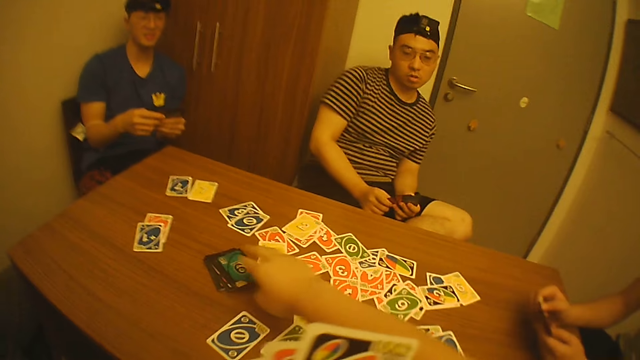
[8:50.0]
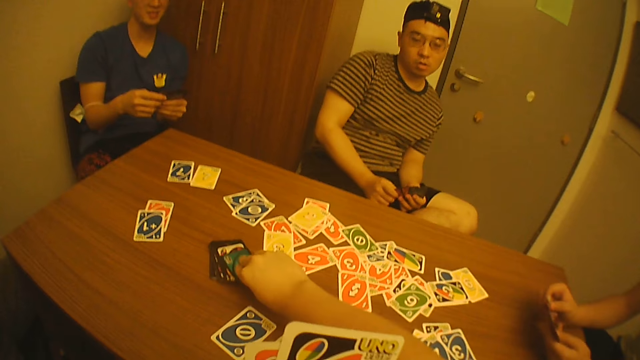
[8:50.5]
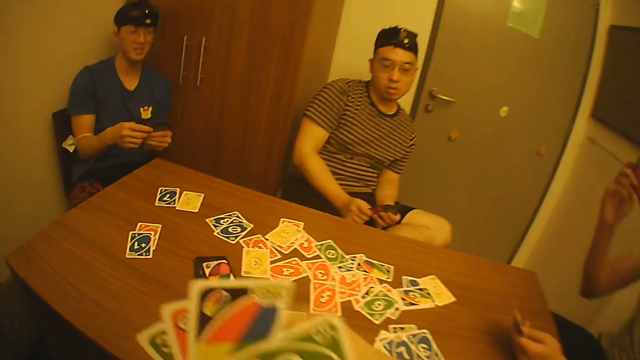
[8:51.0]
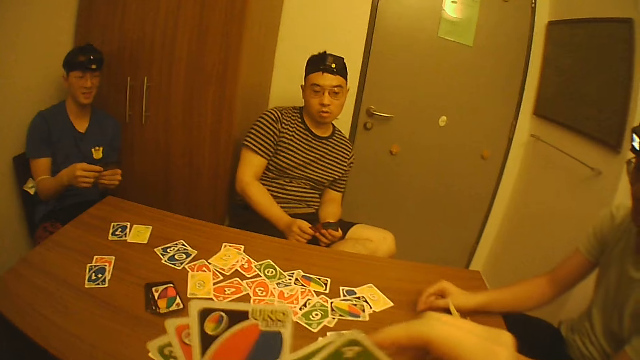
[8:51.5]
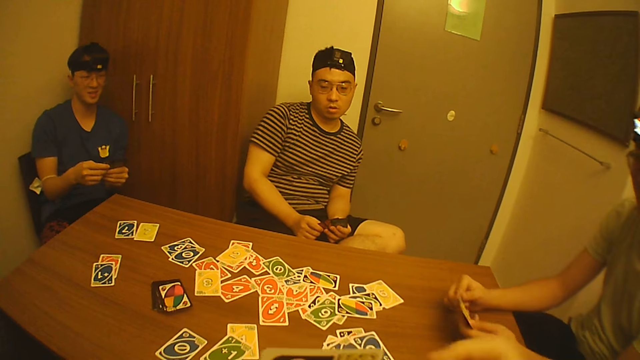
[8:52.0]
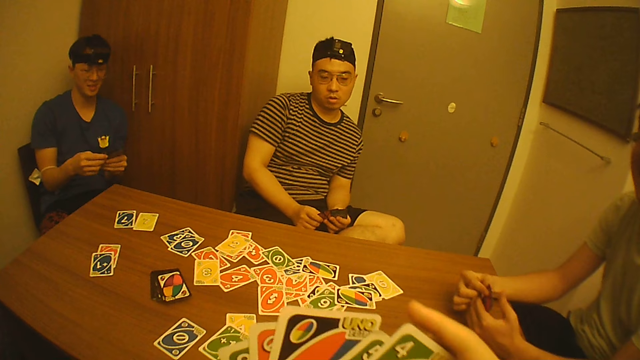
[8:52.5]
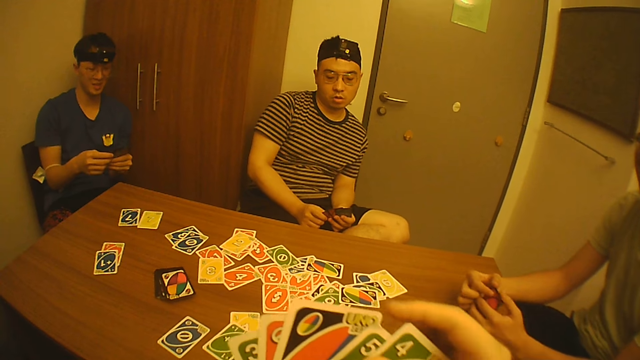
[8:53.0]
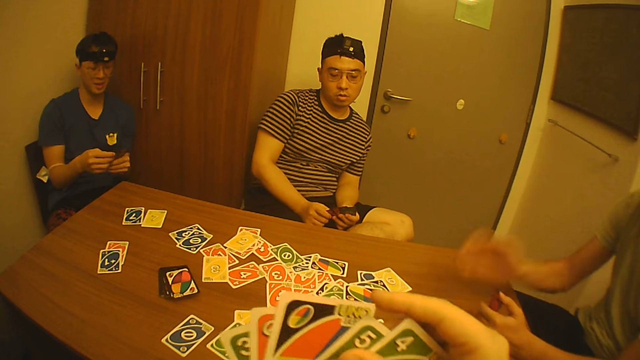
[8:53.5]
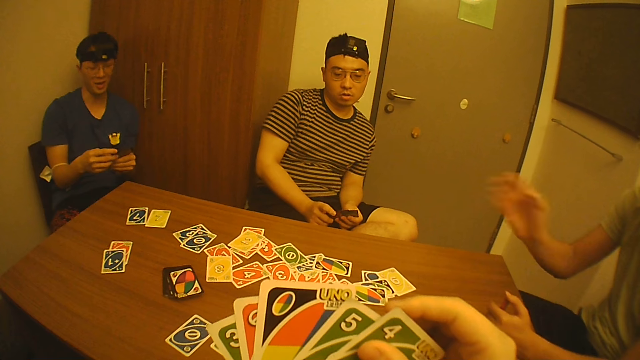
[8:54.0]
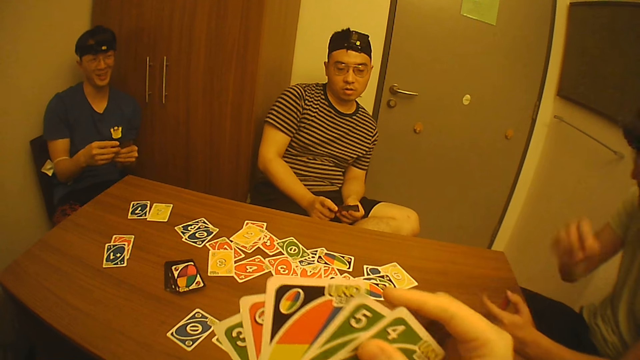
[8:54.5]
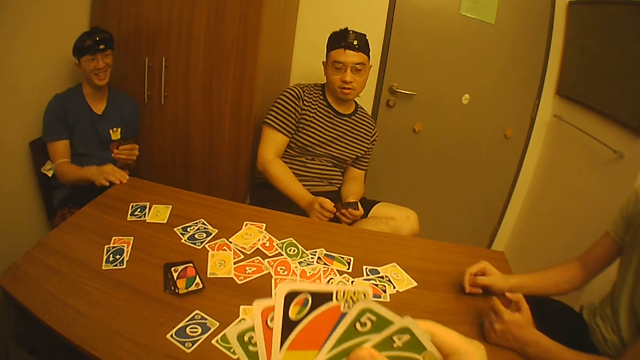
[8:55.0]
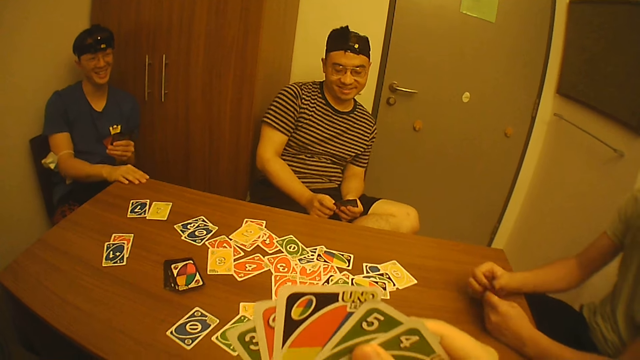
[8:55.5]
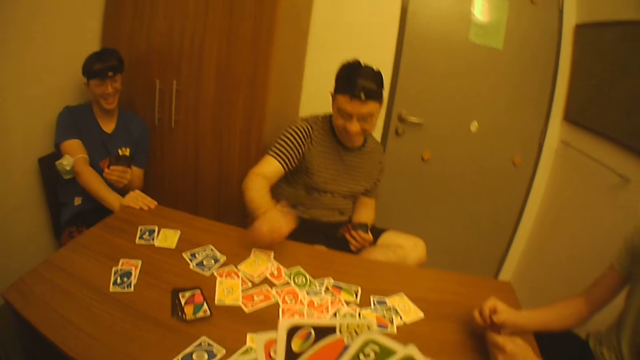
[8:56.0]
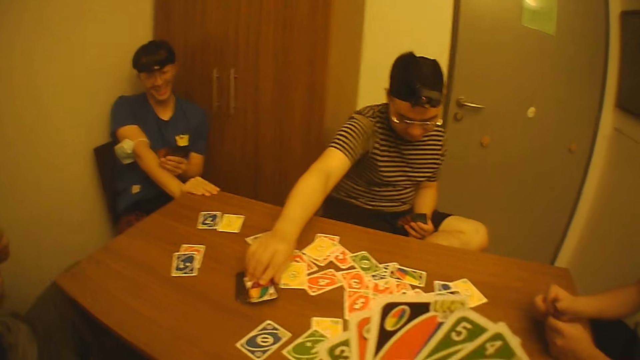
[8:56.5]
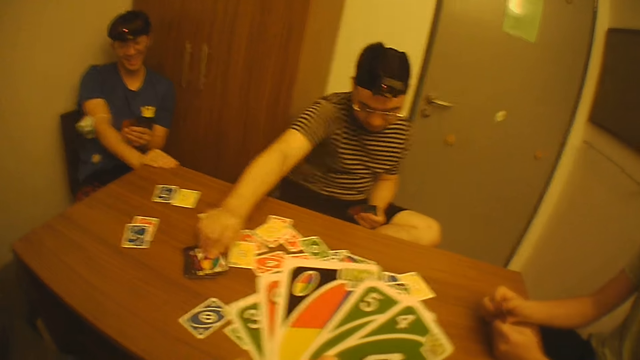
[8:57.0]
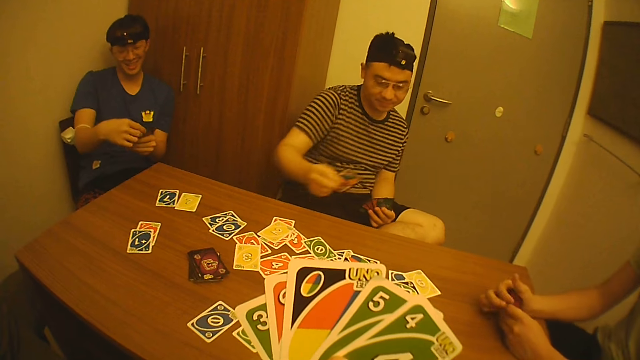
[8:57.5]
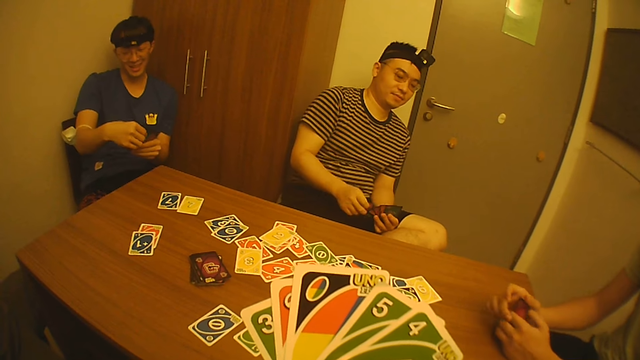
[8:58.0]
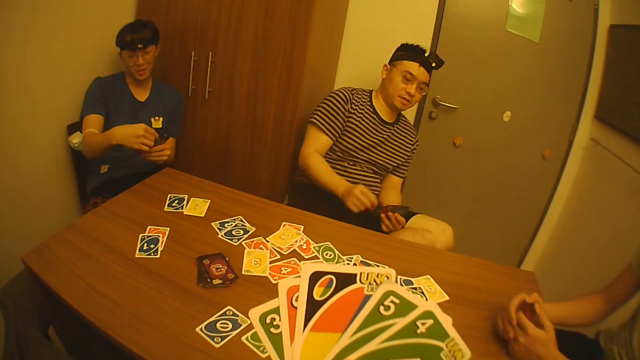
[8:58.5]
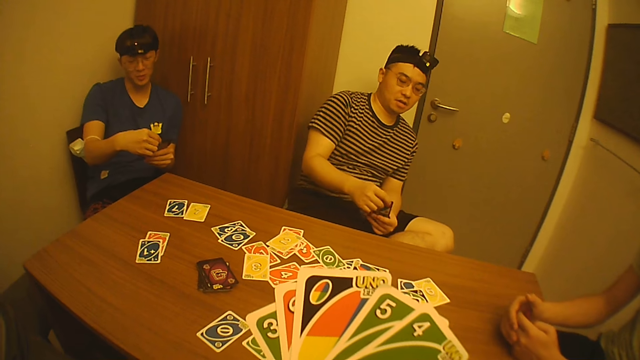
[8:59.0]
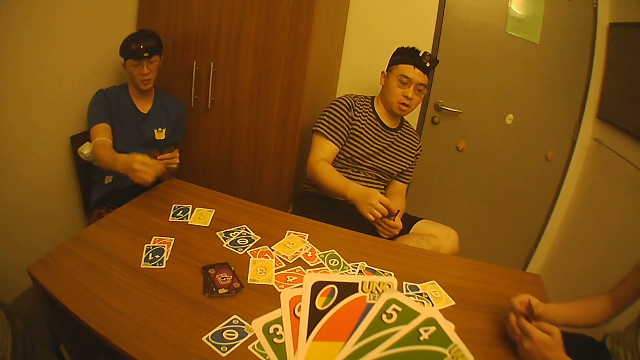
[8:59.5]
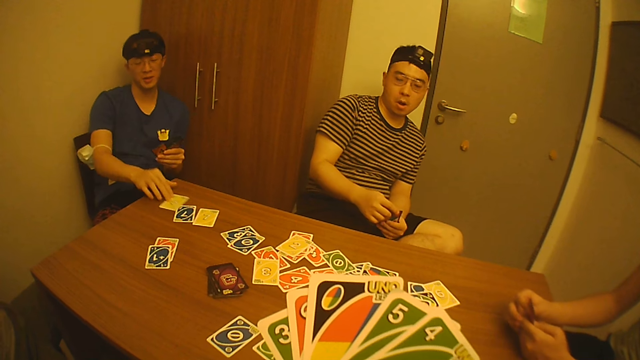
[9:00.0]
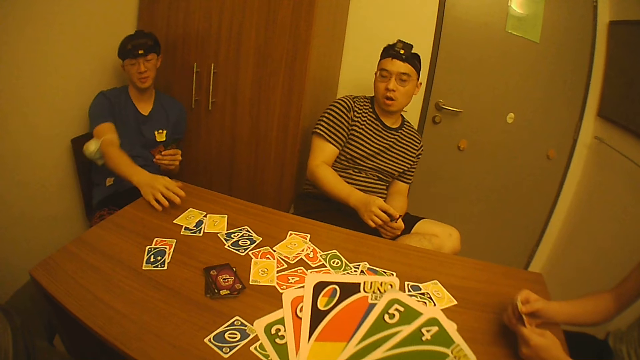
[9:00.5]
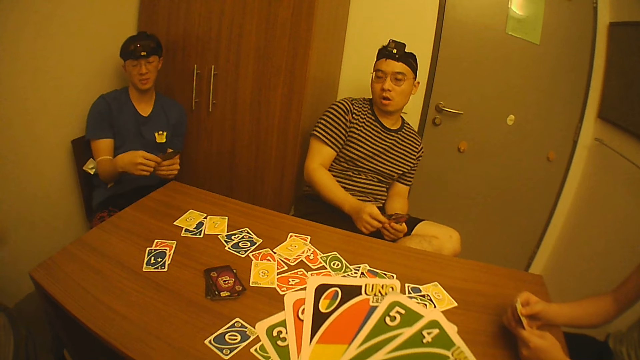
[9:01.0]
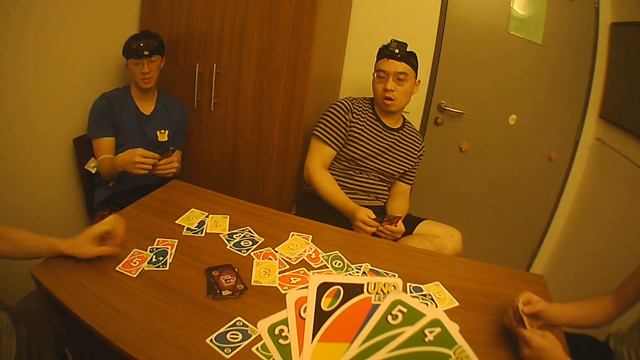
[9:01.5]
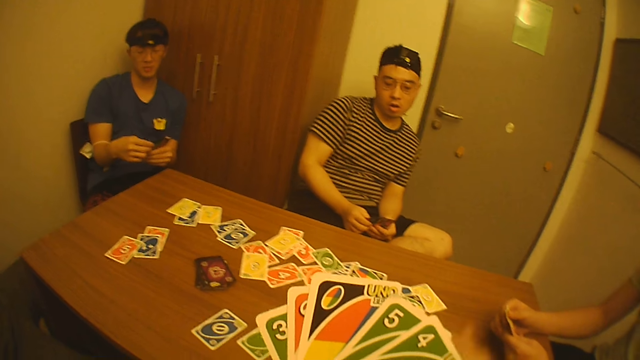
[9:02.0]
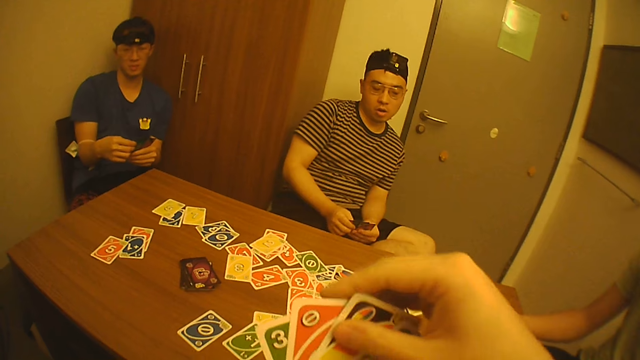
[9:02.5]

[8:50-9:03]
The camera wearer picks a game card from the pile of game cards on the table with his right hand. A man picks the game card from the game cards in his left hand with his right hand, throws the game card on the table with his right hand, holds the game cards in his left hand with his right hand, and gestures with his right hand. Another man removes his right hand from the game cards in his left hand and places his right hand on the table. The first man holds the game cards in his left hand with his right hand. A third man removes his right hand from the game cards in his left hand and picks a game card from the pile of game cards on the table. The second man removes his right hand from the game cards in his left hand. The third man places the game card in his right hand with the game cards in his left hand. The second man picks the game card from the game cards in his left hand with his right hand, drops the game card in his right hand on the table, slides the game card on the table with his right hand, and holds the game cards in his left hand with his right hand. A fourth man picks the game card from the game cards in his right hand with his left hand and drops the game card on the table with his left hand.

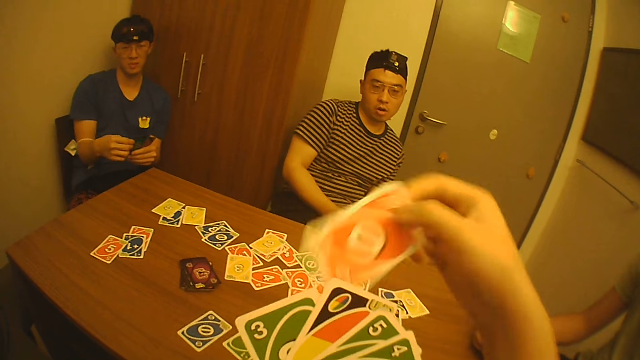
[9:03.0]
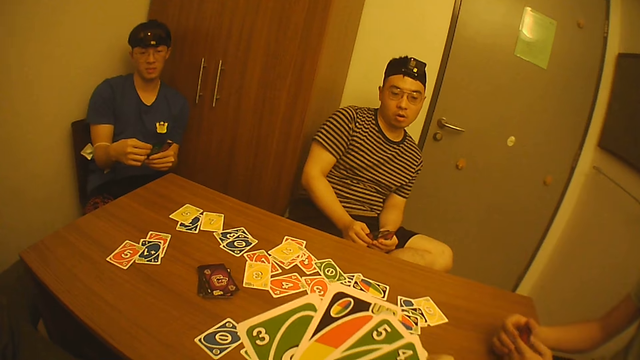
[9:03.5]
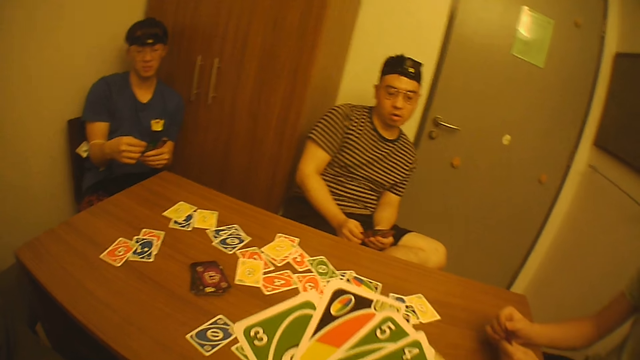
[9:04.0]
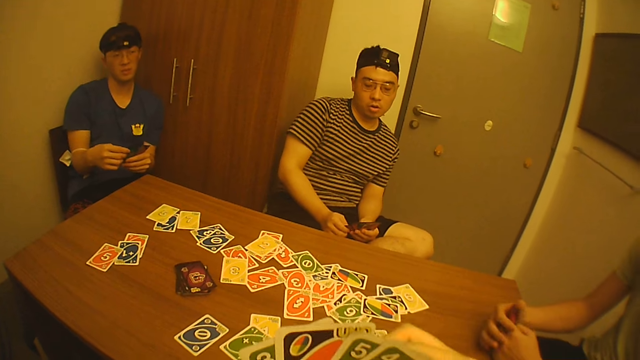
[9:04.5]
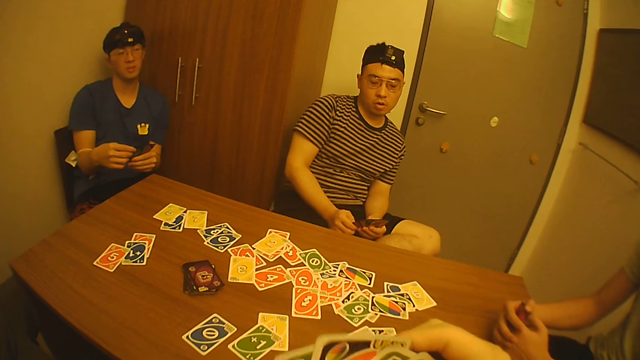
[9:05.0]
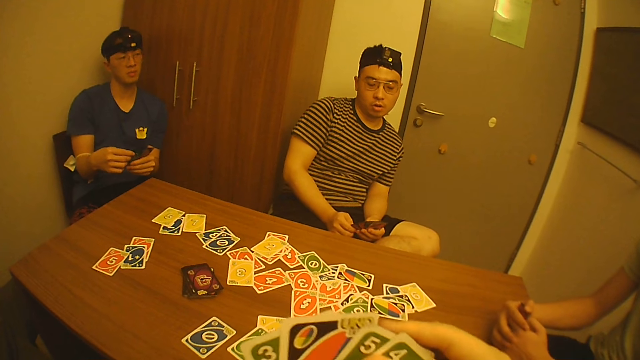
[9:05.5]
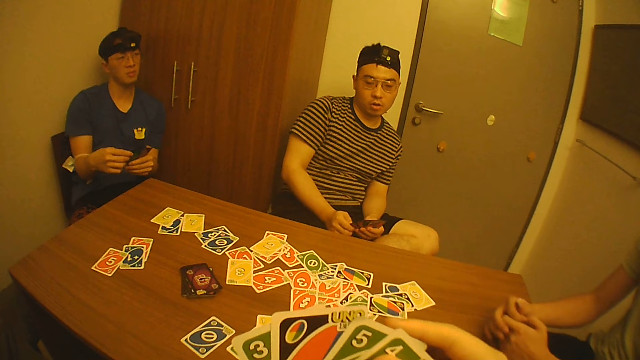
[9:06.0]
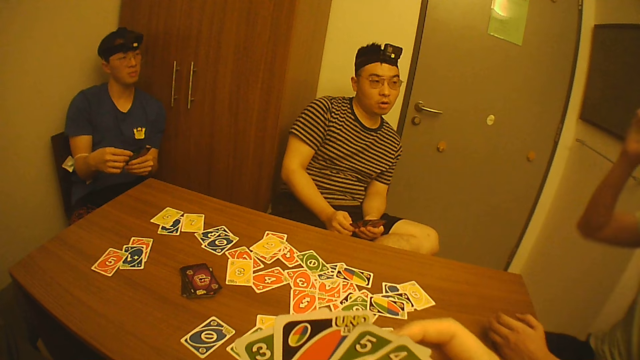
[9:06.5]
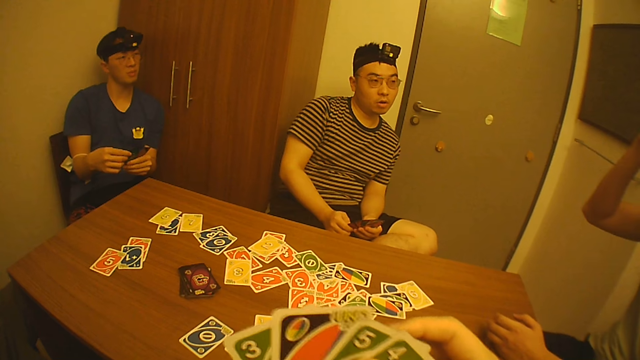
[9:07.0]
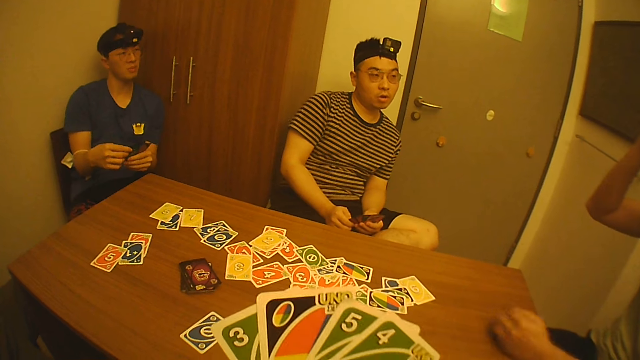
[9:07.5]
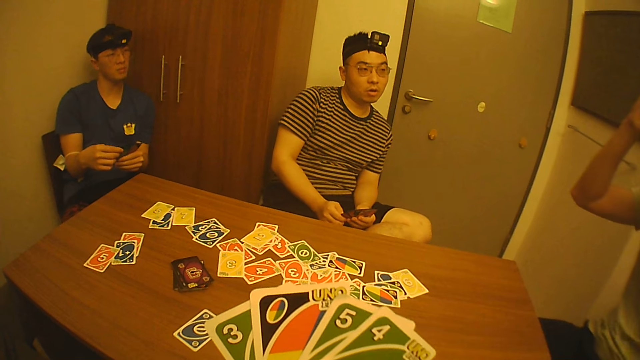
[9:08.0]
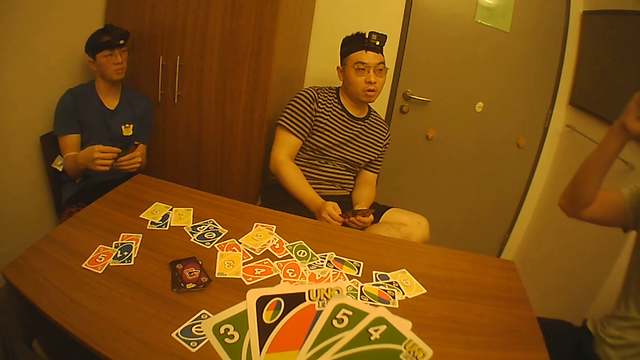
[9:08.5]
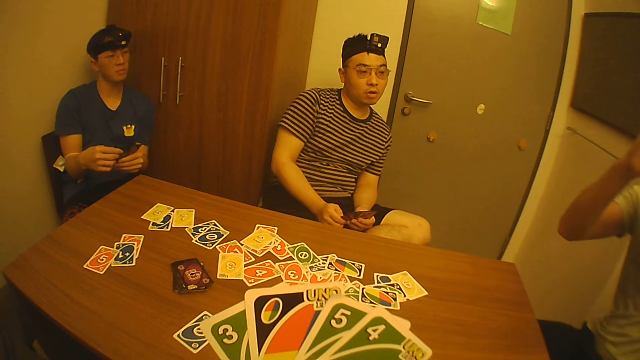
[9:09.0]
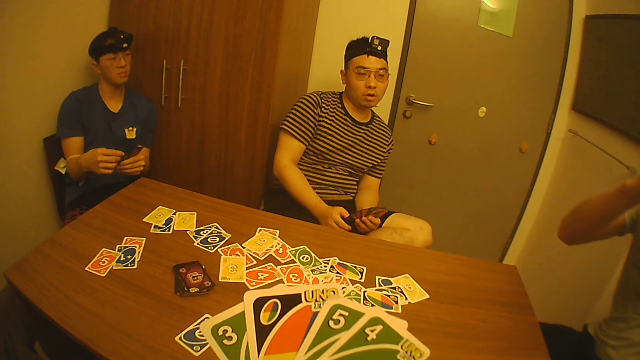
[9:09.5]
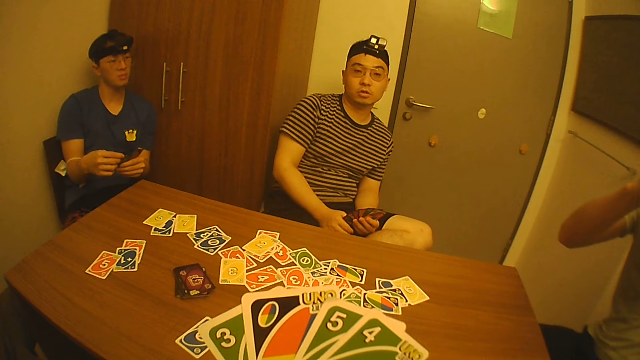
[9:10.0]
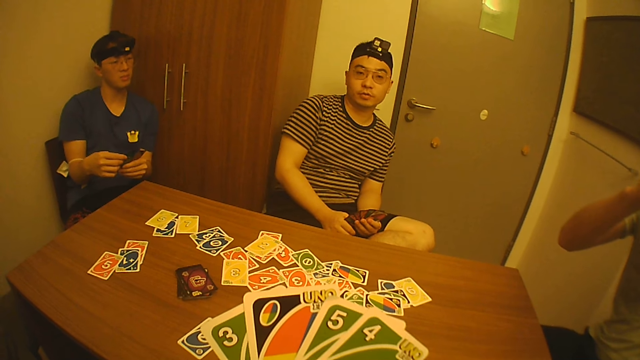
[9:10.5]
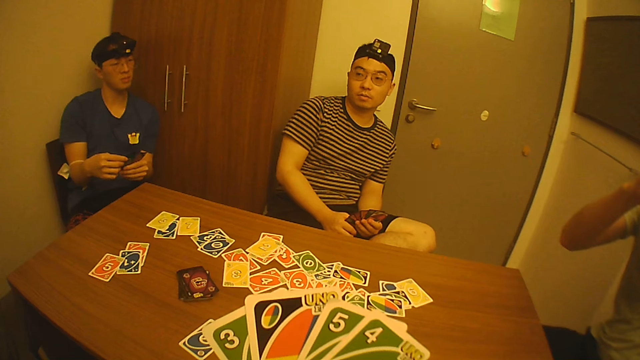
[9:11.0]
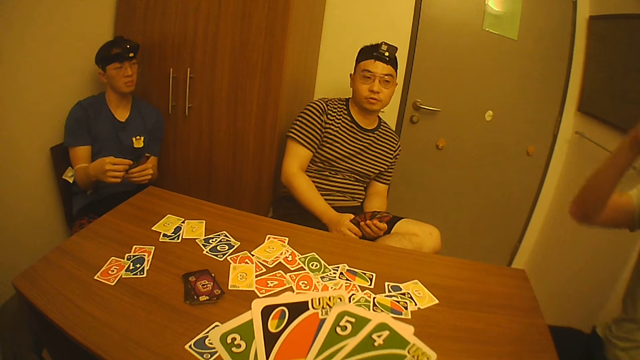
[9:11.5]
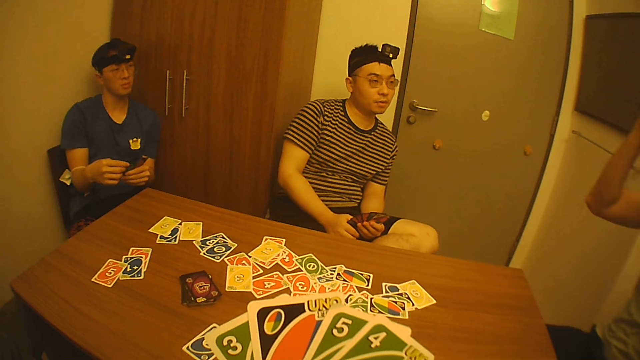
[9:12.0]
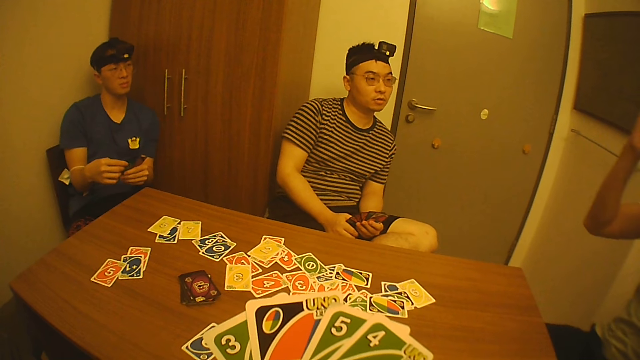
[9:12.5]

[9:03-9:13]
The camera wearer picks the game card from the game cards in his left hand with his right hand and drops the game card on the table with his right hand. A man touches the game cards in his left hand with his right hand. The camera wearer touches the game cards in his left hand with his right hand. The man picks the game card from the game cards in his left hand with his right hand. Another man looks towards the first man. The first man raises his right hand from the table, touches his head with his right hand, lifts his left hand from the table, touches his torso with his left hand, and holds his head with his hands. A person talks.
